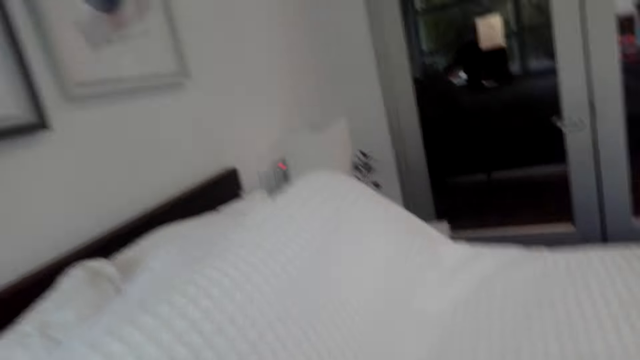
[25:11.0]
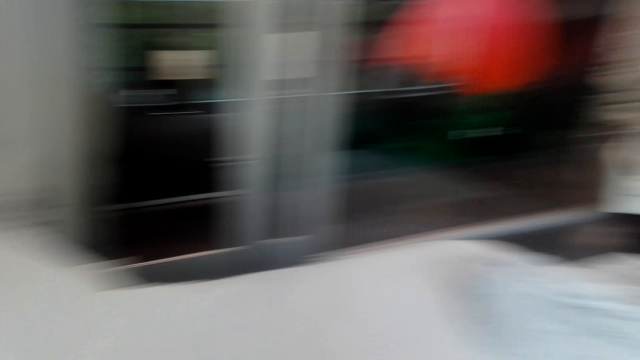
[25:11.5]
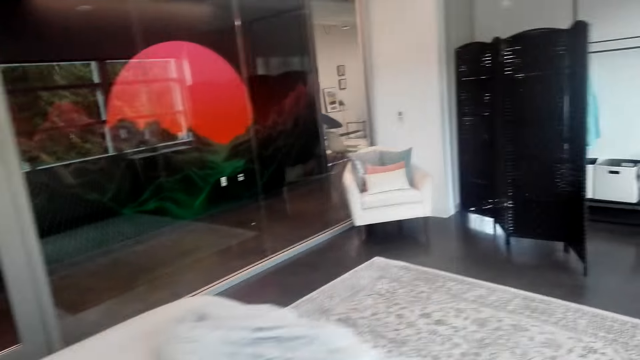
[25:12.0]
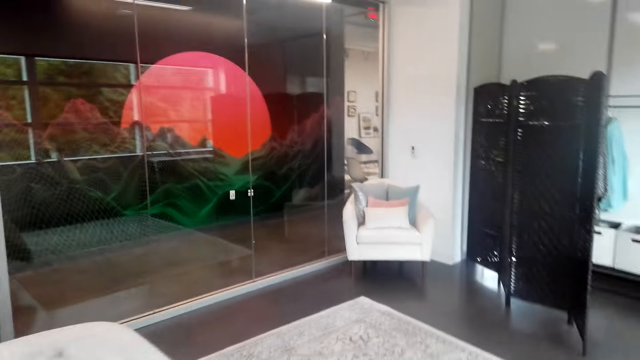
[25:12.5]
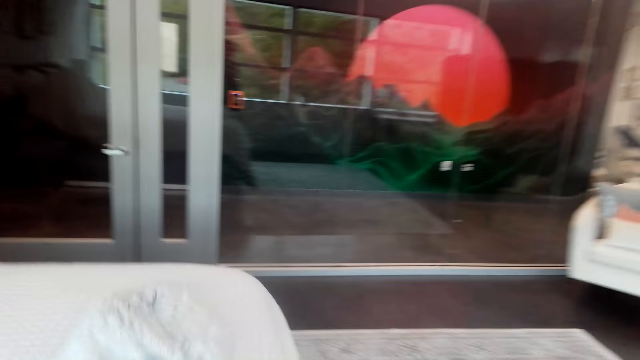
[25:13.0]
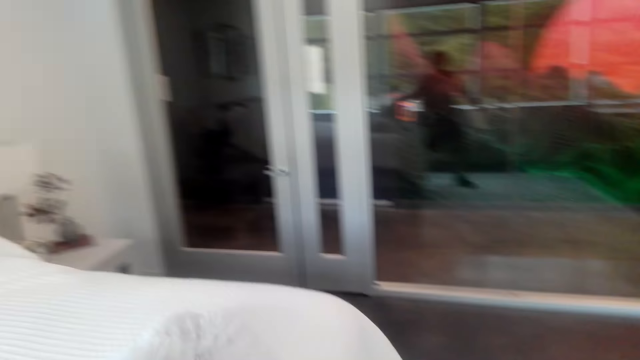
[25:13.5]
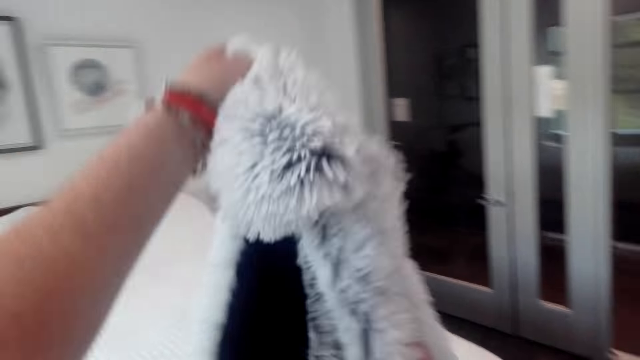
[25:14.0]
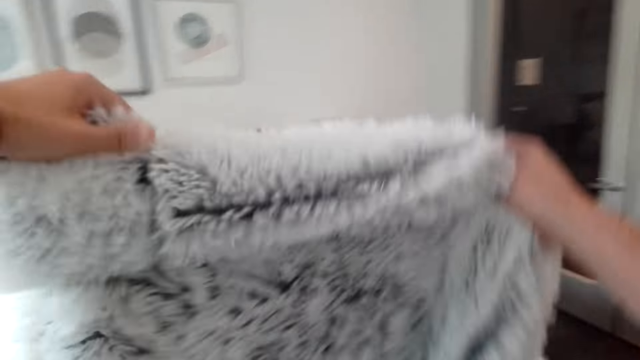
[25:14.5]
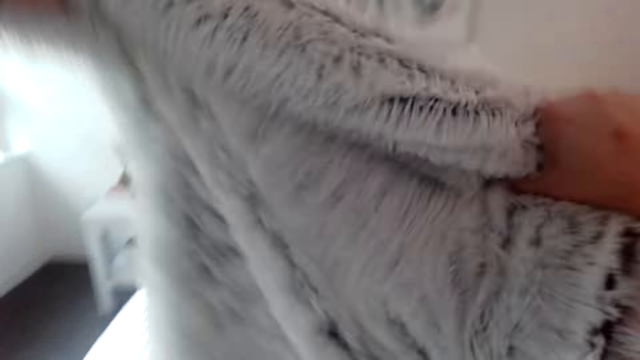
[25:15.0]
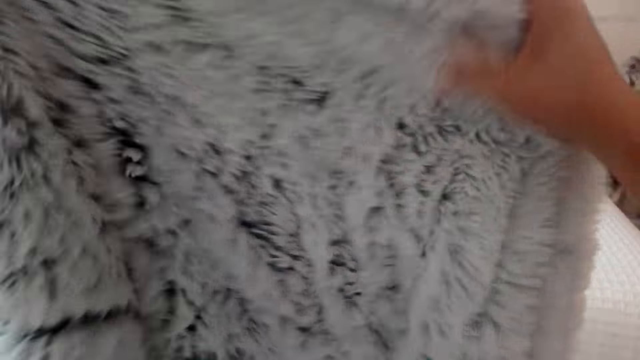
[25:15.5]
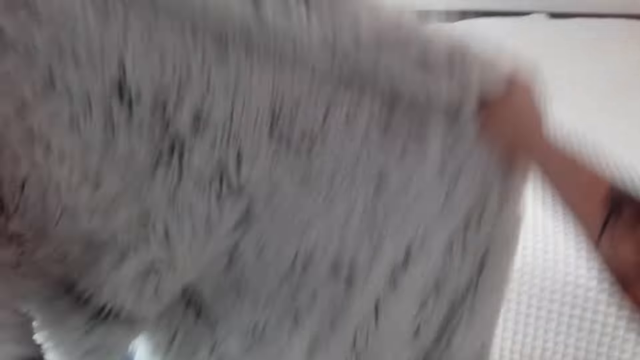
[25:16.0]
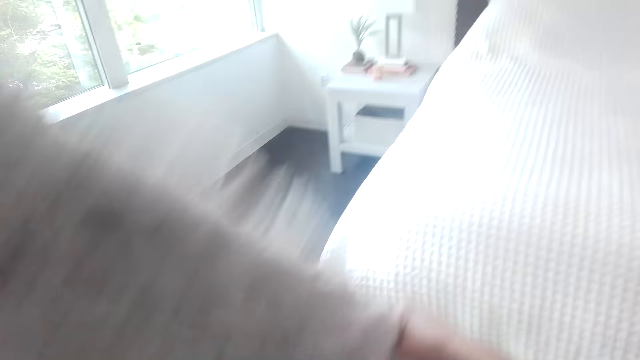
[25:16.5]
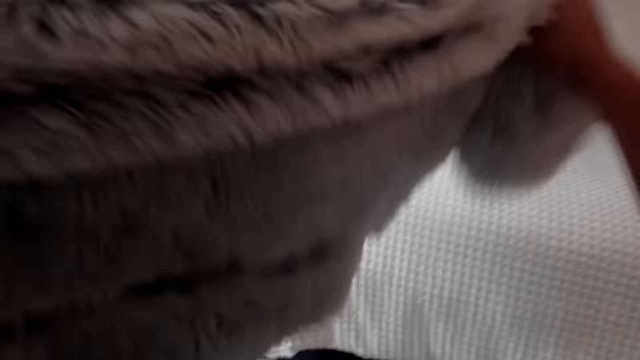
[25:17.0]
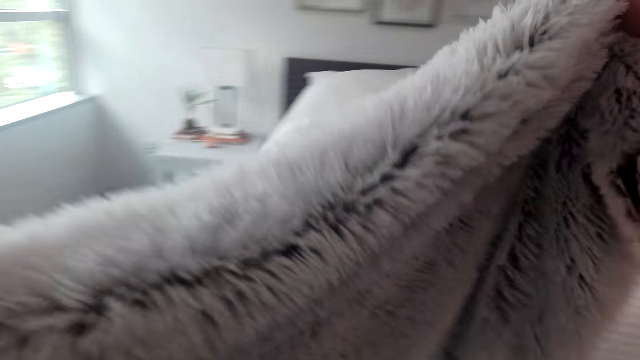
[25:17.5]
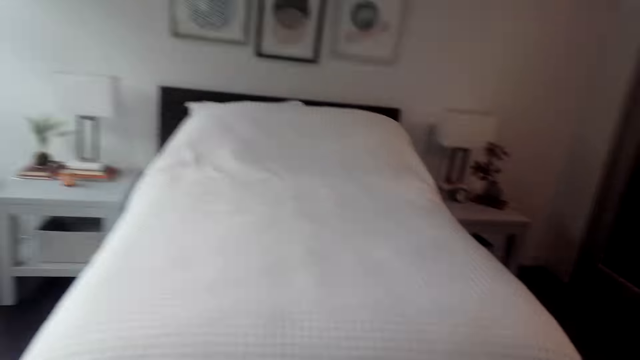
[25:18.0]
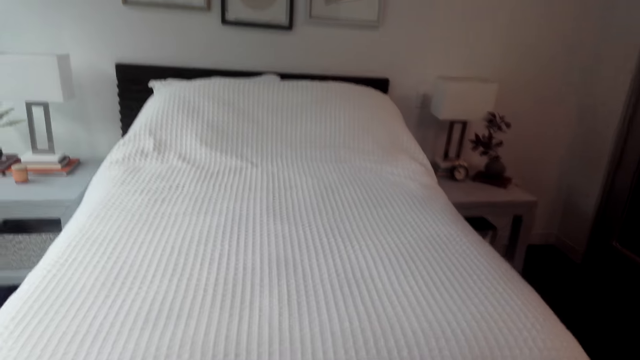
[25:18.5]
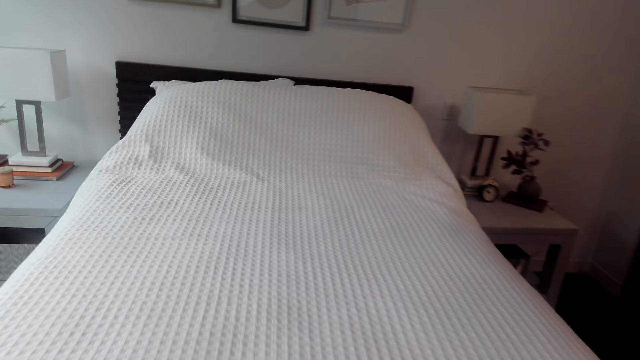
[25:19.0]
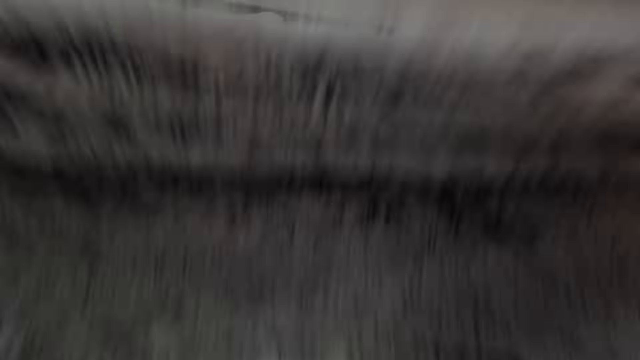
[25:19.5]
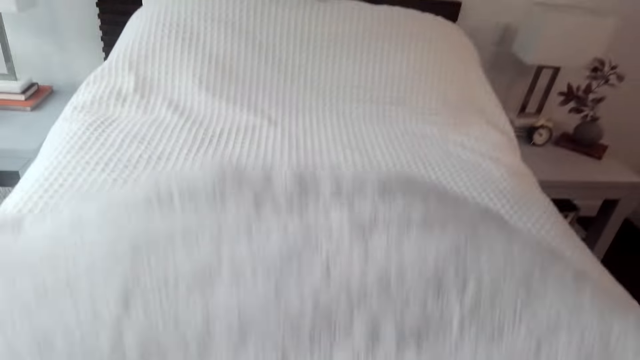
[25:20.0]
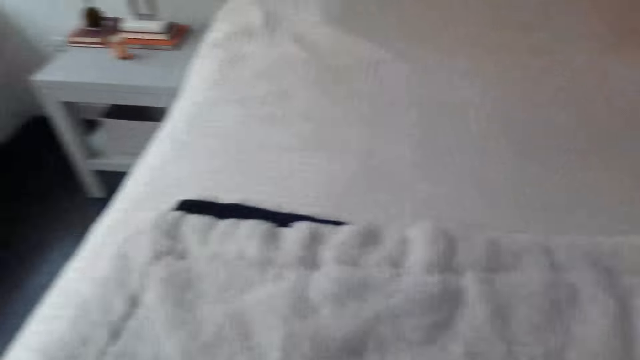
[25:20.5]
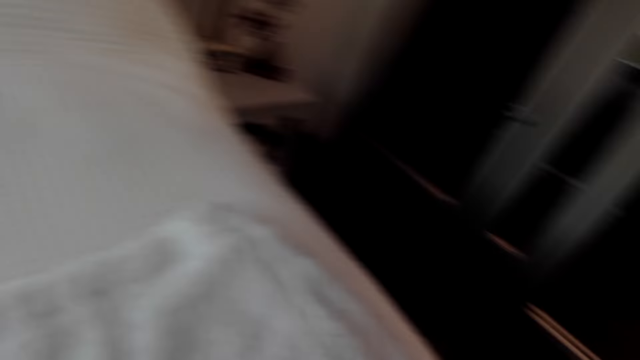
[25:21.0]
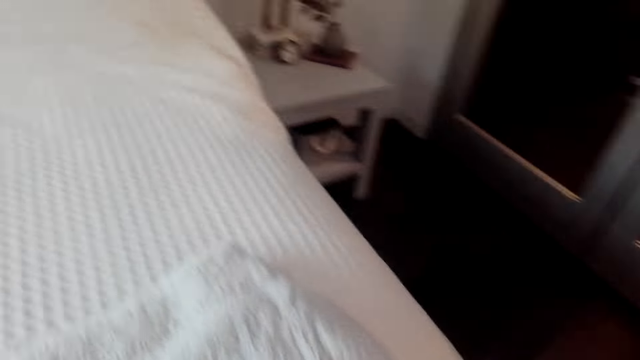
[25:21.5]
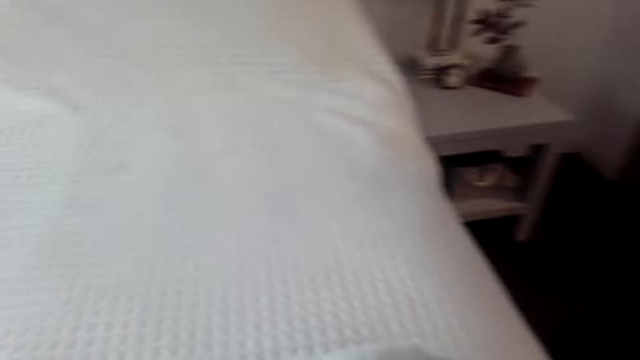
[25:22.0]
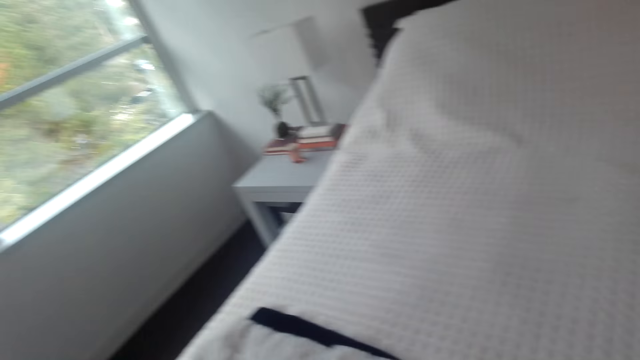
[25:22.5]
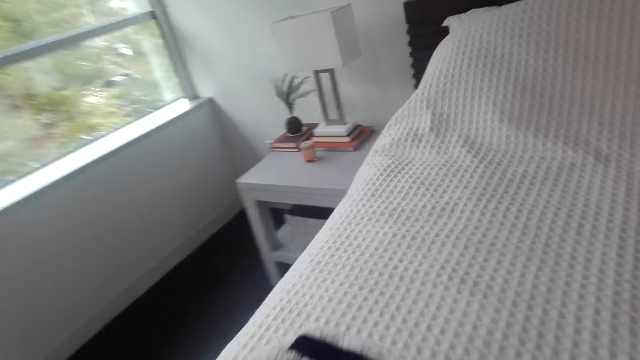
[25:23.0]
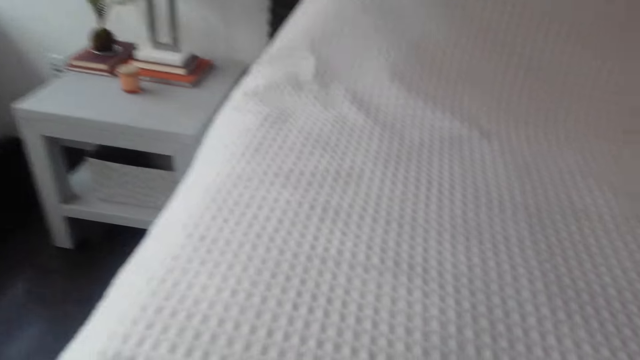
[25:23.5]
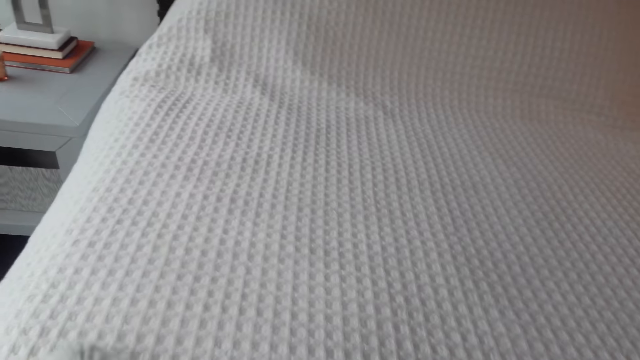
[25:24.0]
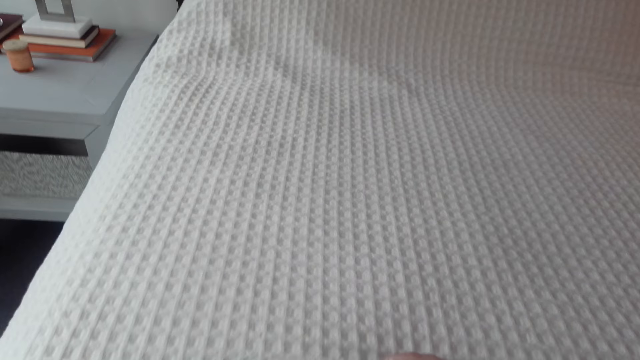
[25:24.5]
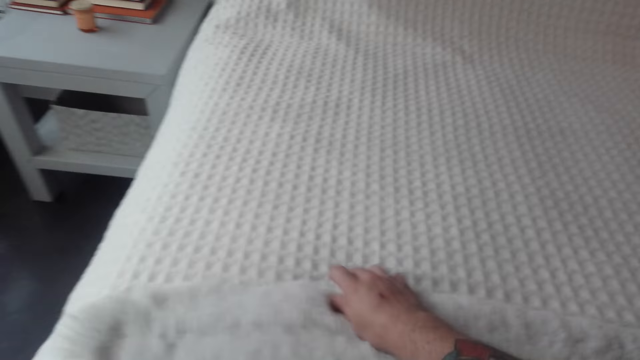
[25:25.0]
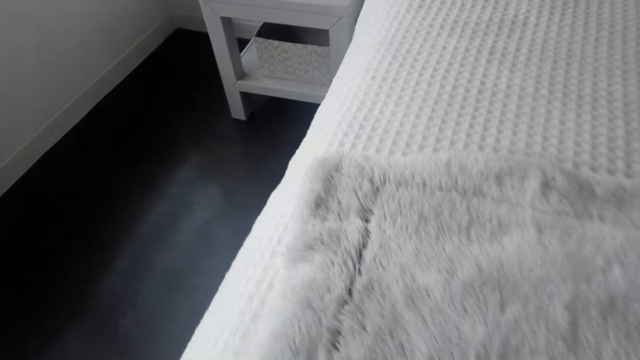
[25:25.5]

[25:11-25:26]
The camera wearer aligns the blanket. They place the cloth on the bed. They spread the blanket on the table and fold the blanket.

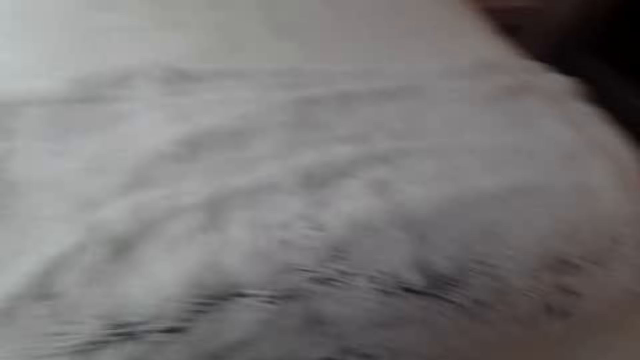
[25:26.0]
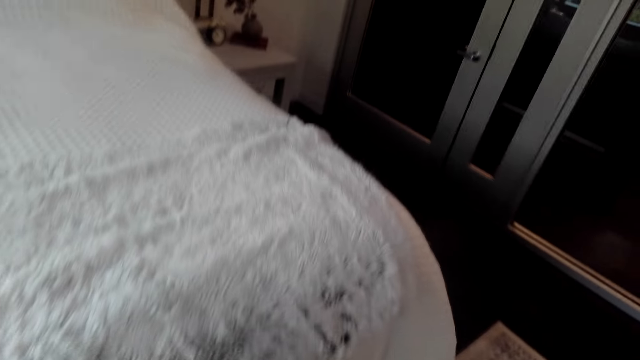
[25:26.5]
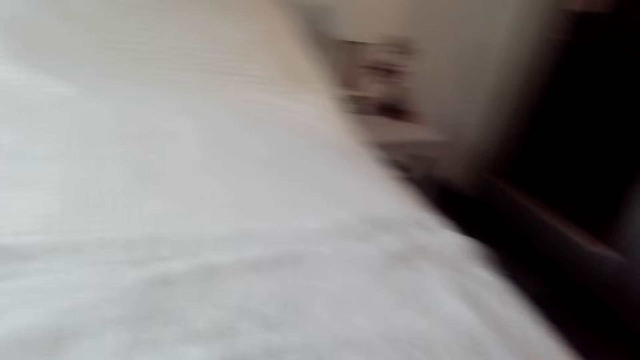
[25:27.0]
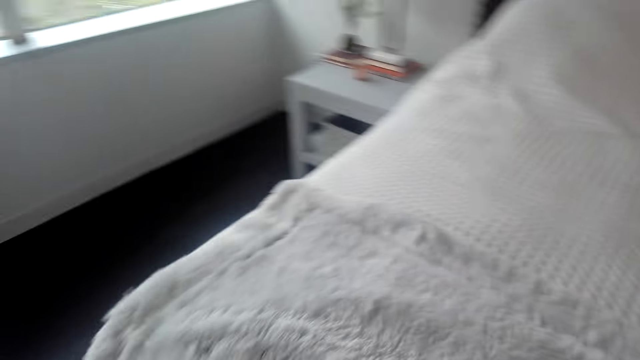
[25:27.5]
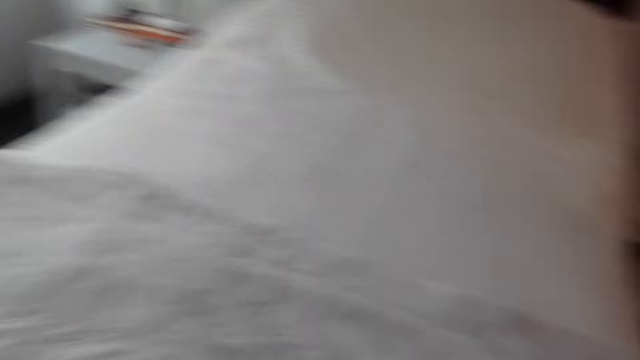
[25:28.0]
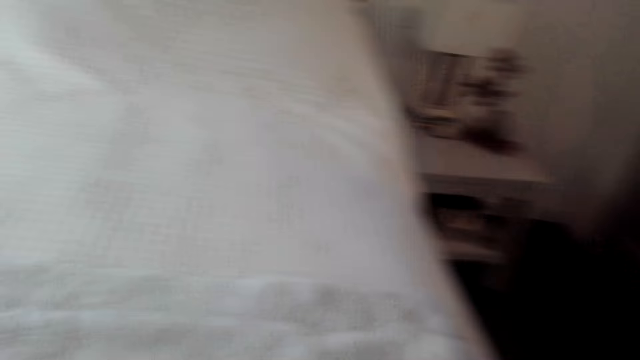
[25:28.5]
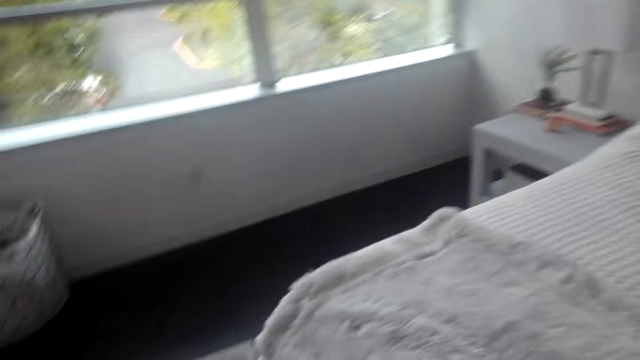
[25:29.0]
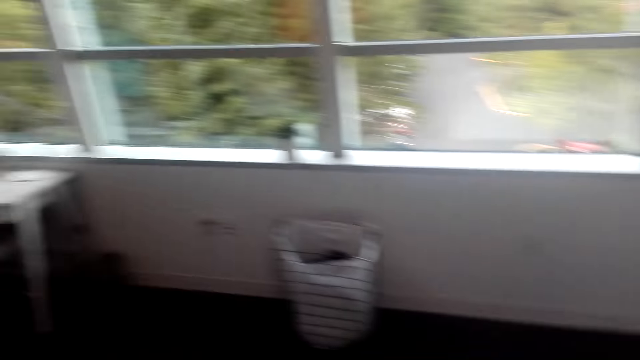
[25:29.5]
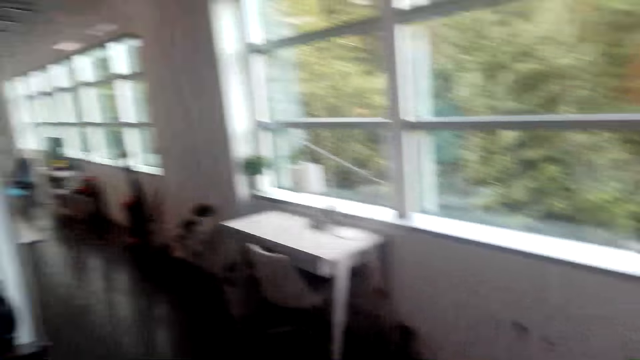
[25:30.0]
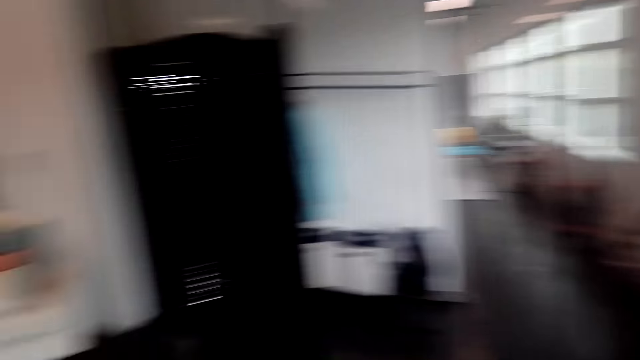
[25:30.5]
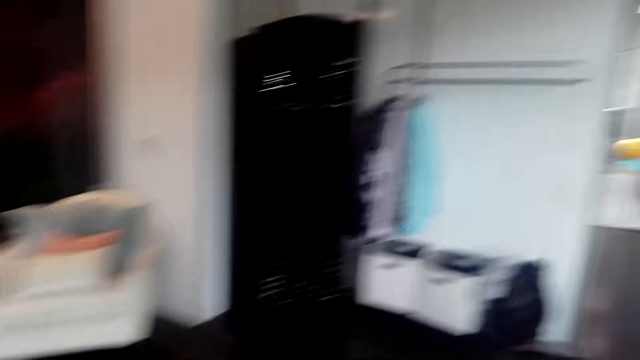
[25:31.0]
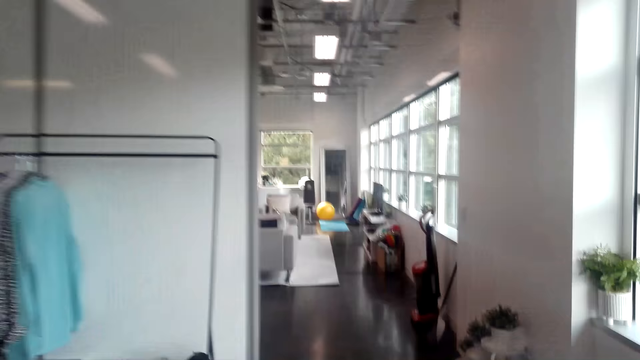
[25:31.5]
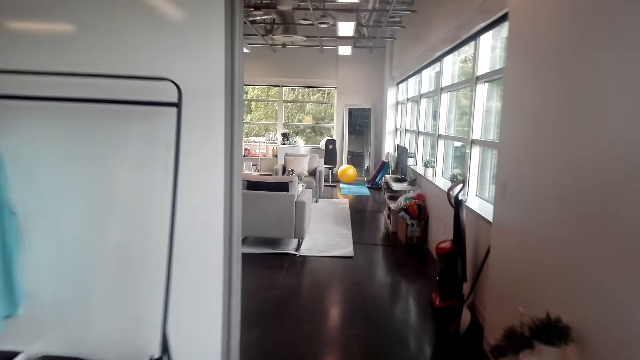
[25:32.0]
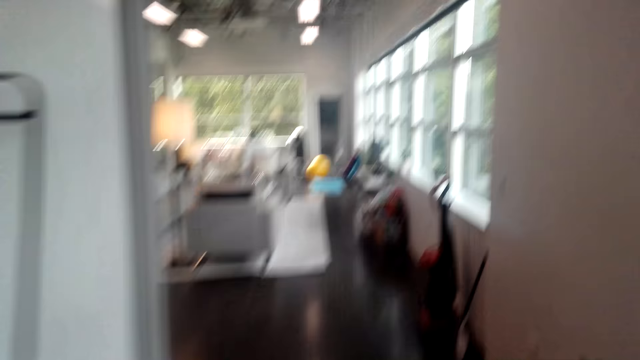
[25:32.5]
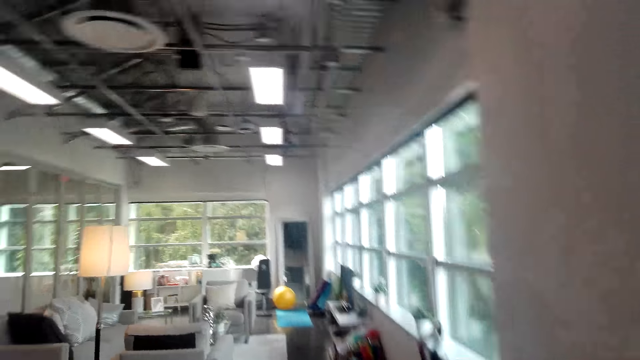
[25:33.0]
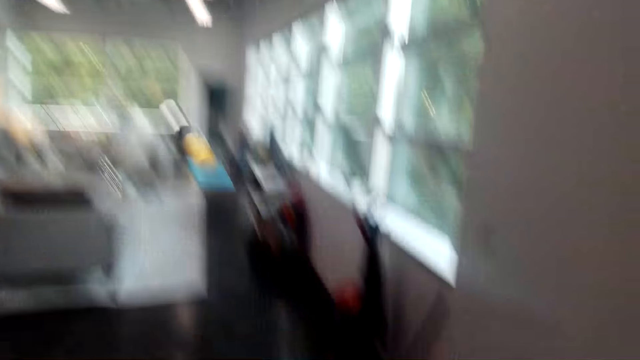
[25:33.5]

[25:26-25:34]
The camera wearer walks around the house.
